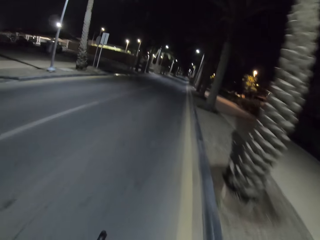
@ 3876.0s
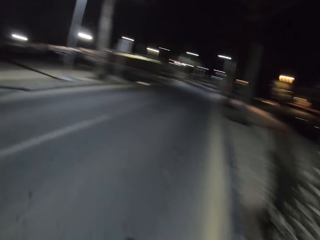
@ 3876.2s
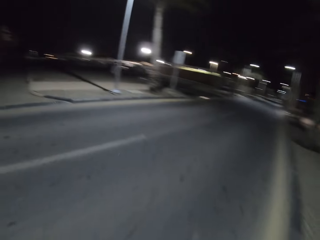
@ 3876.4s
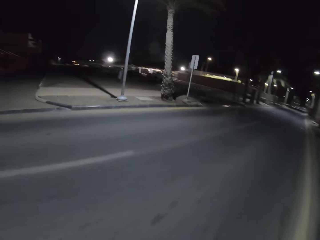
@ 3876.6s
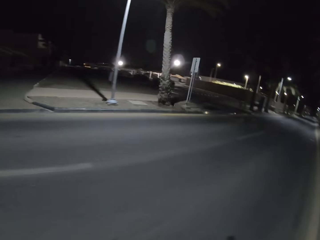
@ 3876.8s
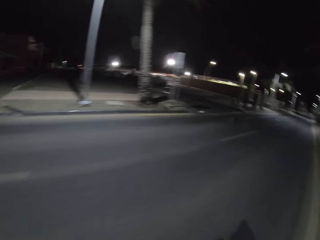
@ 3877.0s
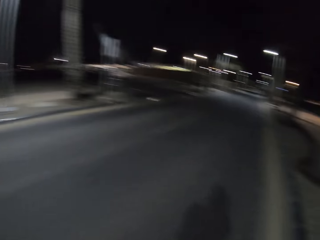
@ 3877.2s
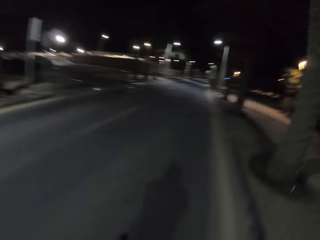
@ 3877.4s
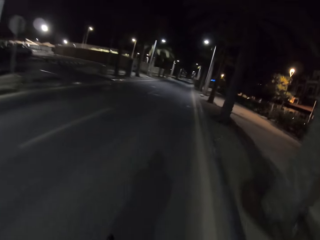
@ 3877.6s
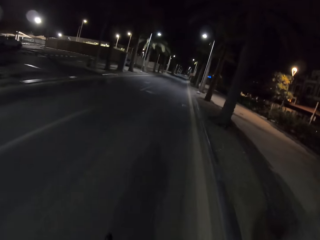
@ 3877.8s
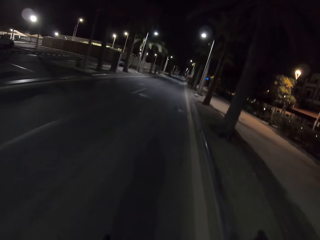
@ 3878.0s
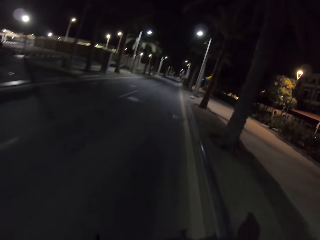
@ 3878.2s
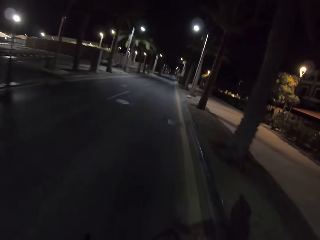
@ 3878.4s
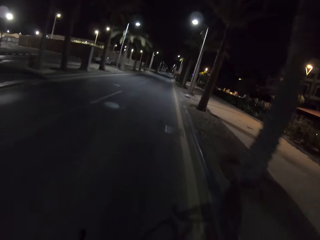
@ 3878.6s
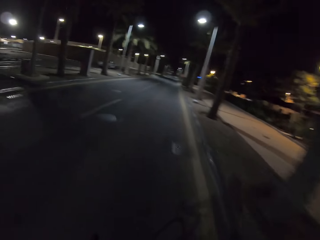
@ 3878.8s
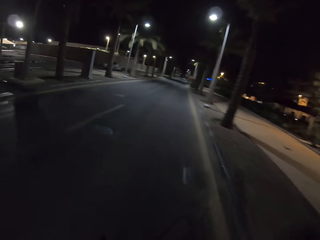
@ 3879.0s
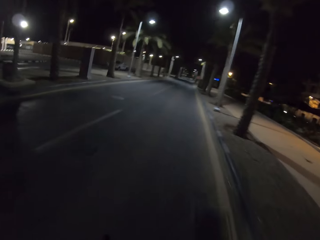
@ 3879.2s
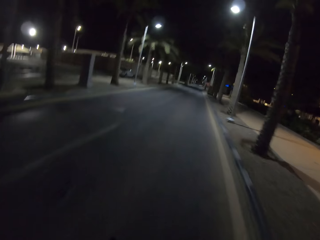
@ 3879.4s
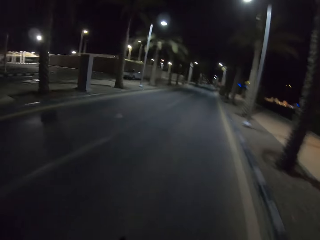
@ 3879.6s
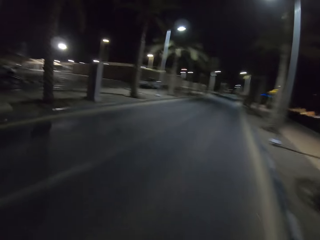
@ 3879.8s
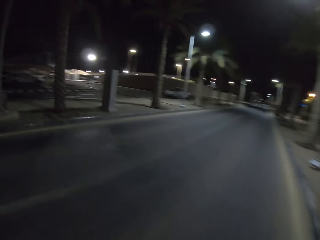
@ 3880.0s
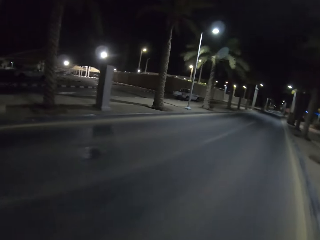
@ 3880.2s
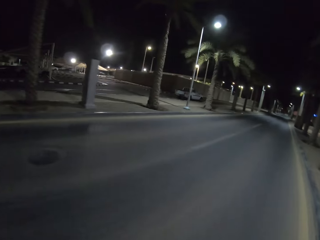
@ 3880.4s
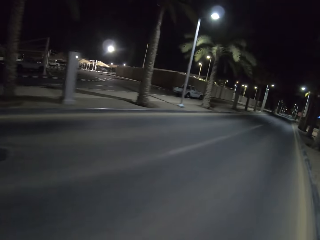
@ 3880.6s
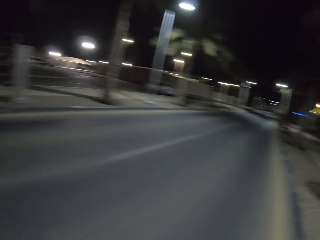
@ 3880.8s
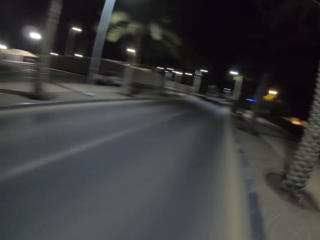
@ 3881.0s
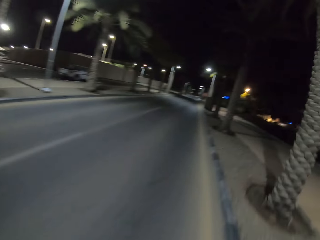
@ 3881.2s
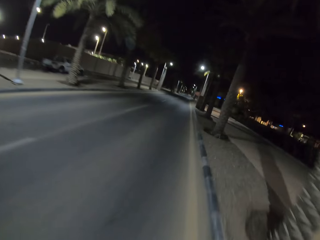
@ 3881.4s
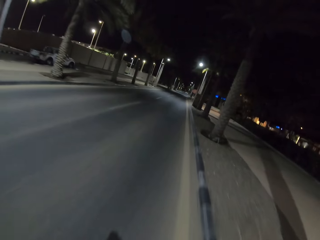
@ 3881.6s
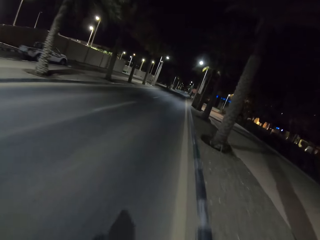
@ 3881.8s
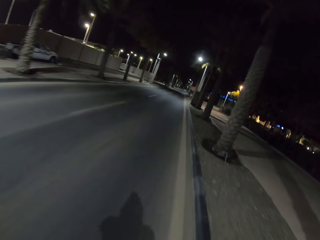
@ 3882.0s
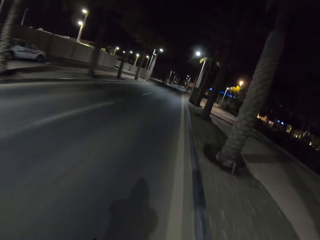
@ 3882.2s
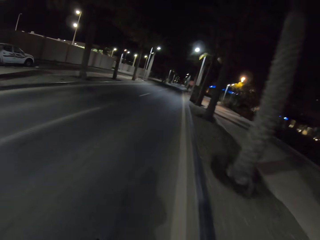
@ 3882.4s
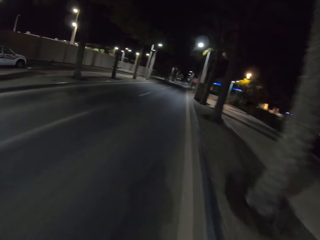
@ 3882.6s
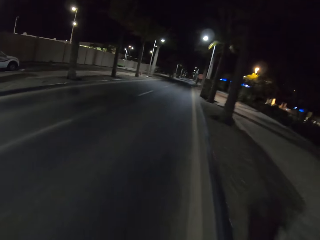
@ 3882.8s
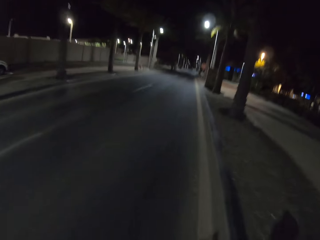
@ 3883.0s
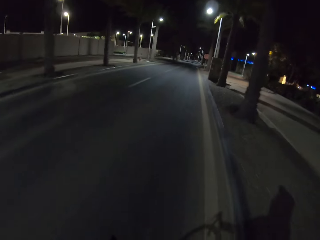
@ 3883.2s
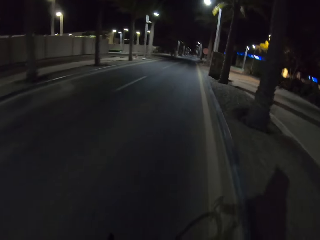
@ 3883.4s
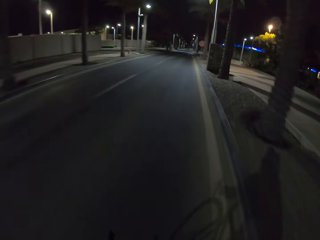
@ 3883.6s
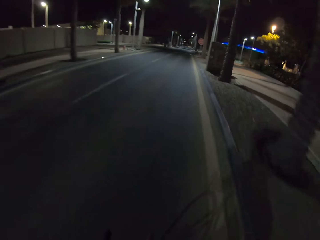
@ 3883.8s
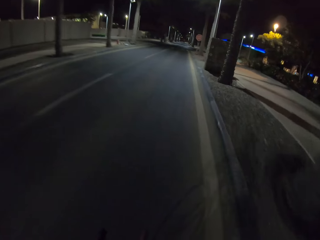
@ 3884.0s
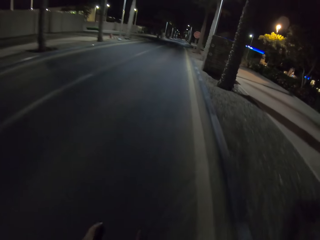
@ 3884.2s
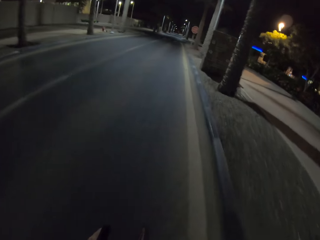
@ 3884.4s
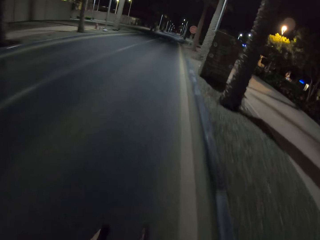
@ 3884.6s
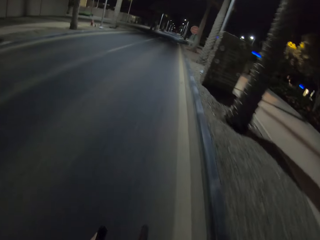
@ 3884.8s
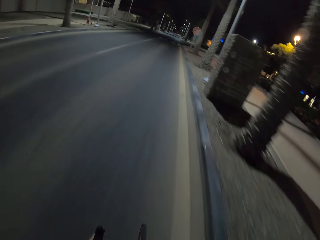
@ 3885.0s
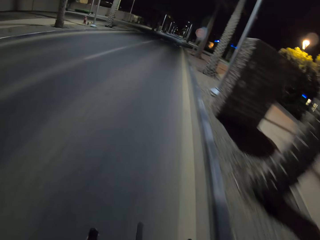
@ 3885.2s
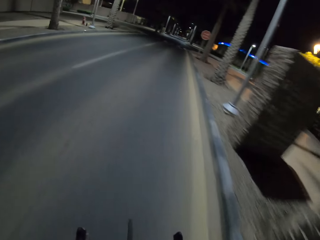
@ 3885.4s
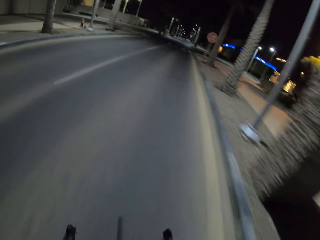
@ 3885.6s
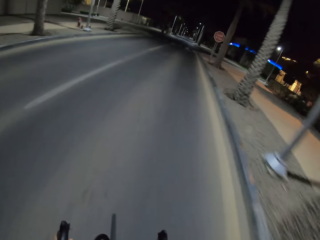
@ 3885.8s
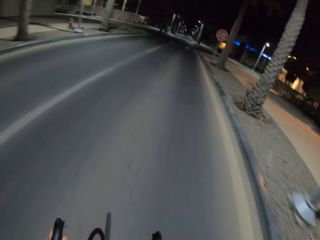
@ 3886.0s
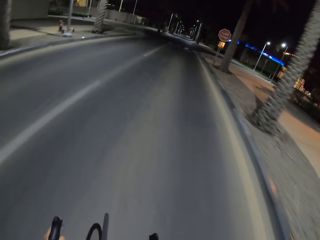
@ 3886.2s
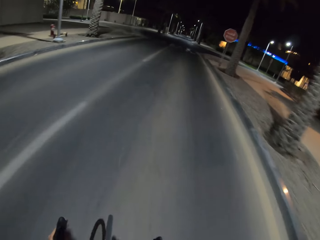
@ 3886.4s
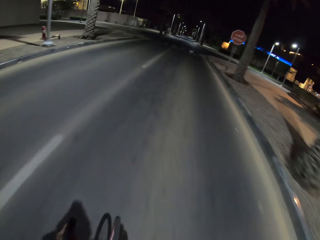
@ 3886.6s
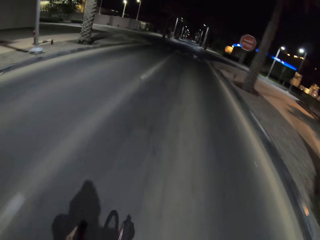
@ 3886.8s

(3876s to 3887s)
The camera wearer rides the bicycle and looks around.

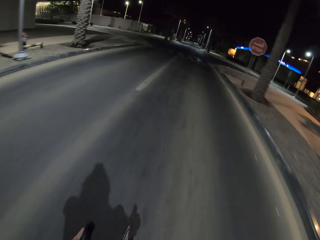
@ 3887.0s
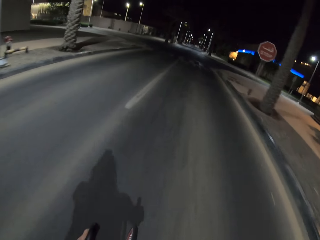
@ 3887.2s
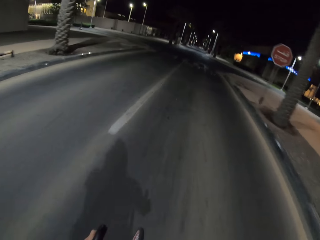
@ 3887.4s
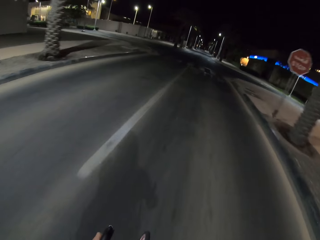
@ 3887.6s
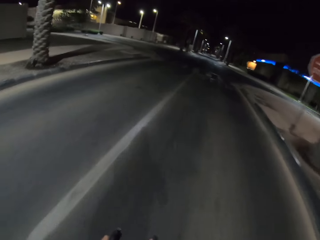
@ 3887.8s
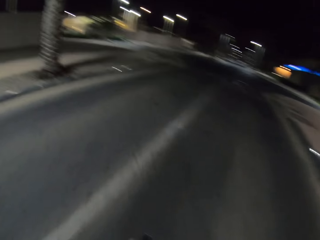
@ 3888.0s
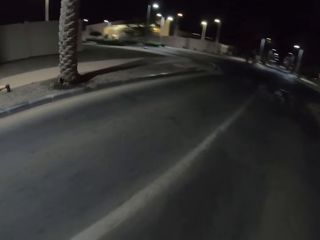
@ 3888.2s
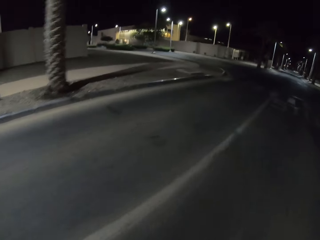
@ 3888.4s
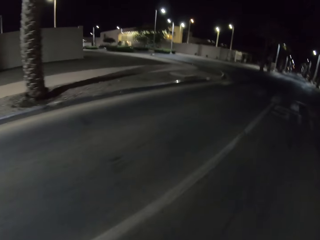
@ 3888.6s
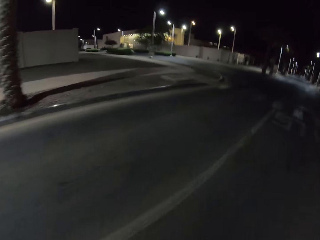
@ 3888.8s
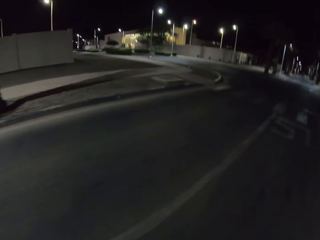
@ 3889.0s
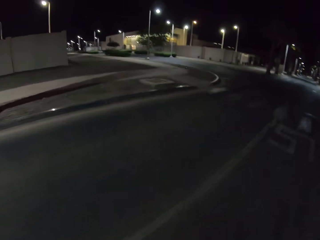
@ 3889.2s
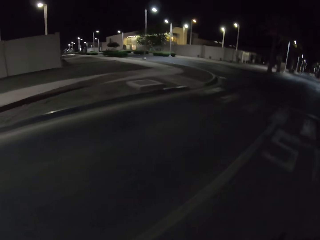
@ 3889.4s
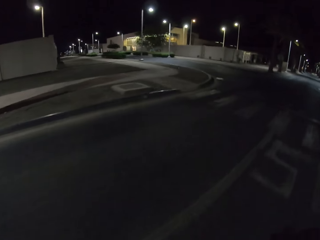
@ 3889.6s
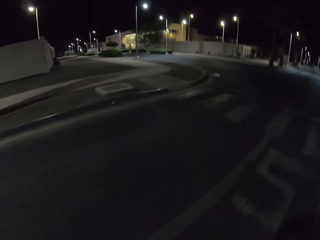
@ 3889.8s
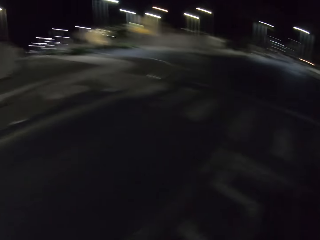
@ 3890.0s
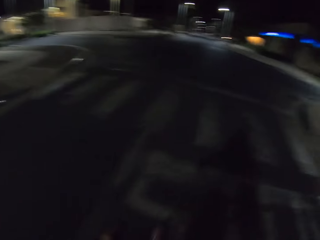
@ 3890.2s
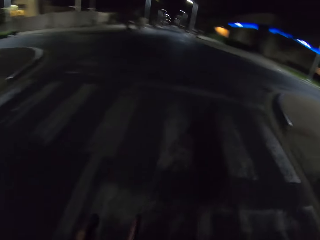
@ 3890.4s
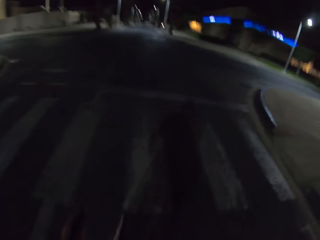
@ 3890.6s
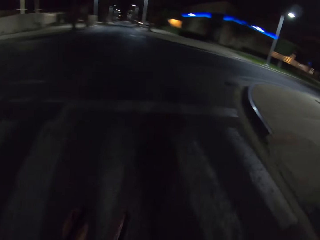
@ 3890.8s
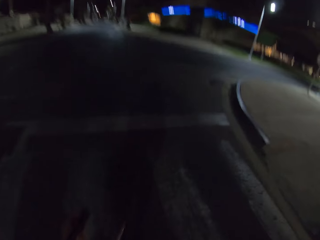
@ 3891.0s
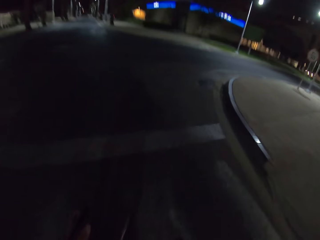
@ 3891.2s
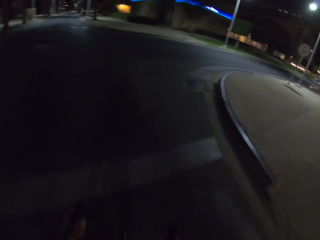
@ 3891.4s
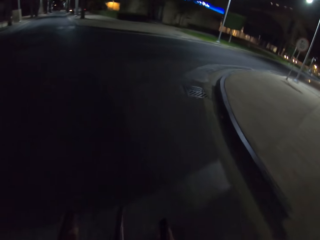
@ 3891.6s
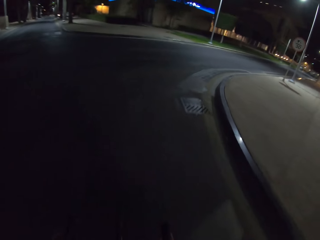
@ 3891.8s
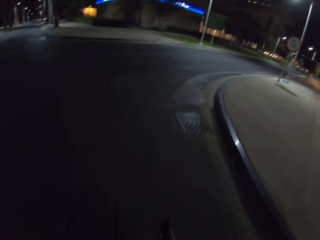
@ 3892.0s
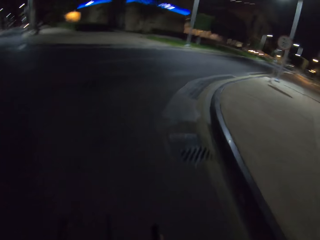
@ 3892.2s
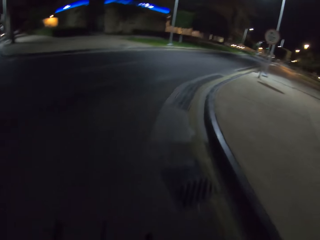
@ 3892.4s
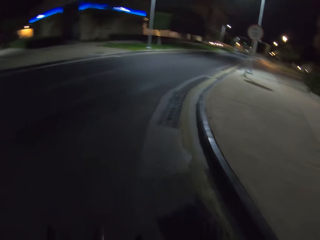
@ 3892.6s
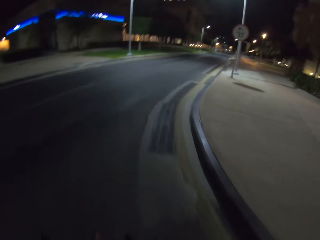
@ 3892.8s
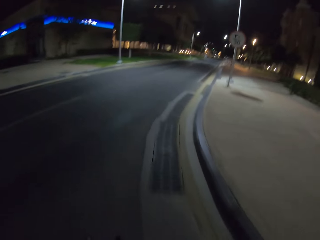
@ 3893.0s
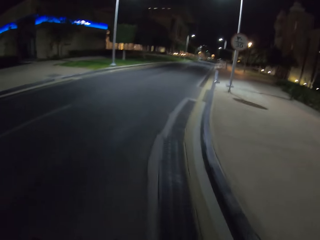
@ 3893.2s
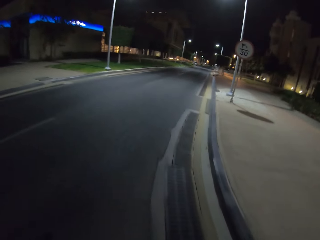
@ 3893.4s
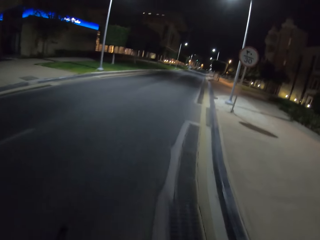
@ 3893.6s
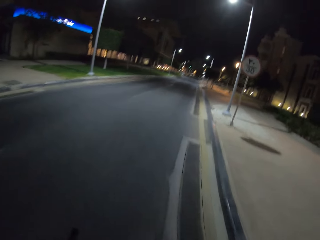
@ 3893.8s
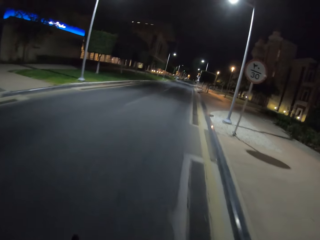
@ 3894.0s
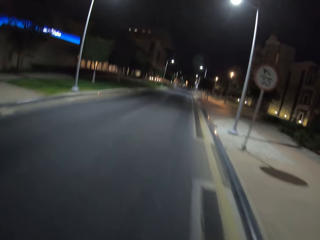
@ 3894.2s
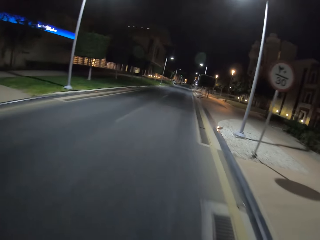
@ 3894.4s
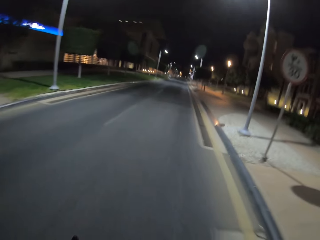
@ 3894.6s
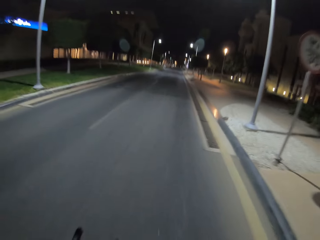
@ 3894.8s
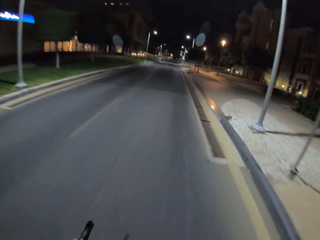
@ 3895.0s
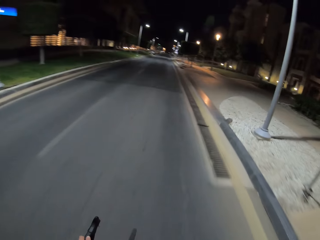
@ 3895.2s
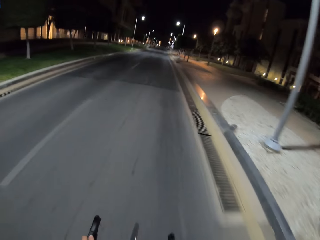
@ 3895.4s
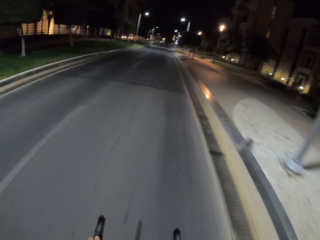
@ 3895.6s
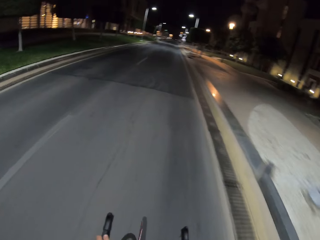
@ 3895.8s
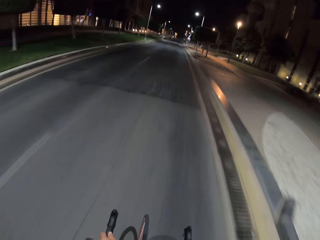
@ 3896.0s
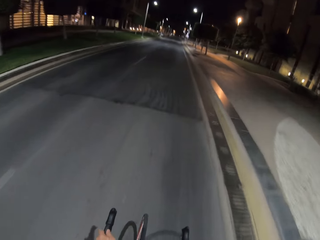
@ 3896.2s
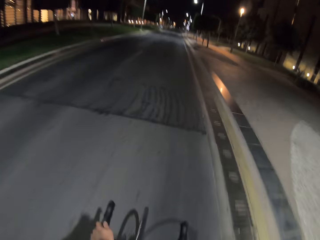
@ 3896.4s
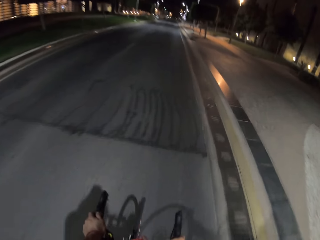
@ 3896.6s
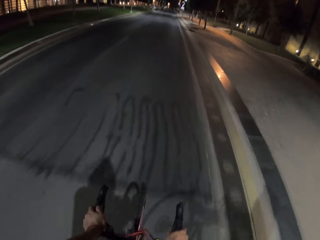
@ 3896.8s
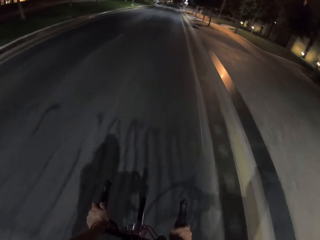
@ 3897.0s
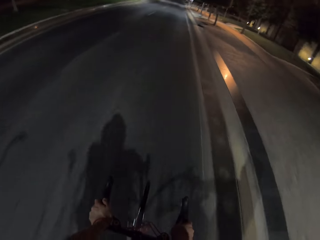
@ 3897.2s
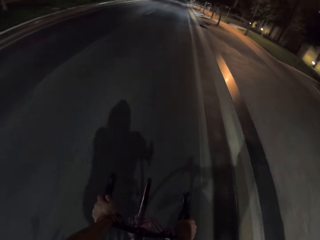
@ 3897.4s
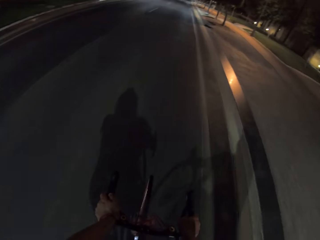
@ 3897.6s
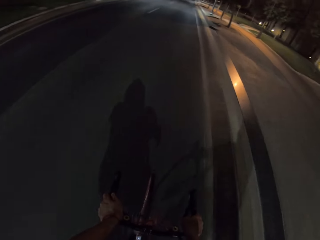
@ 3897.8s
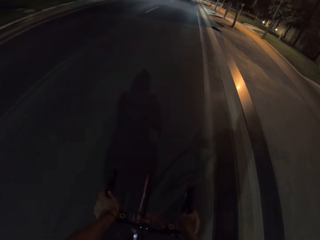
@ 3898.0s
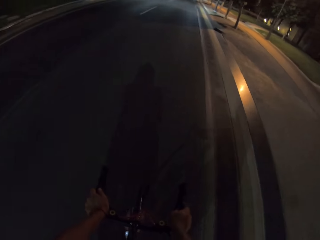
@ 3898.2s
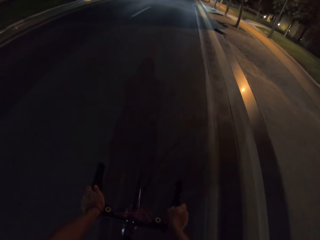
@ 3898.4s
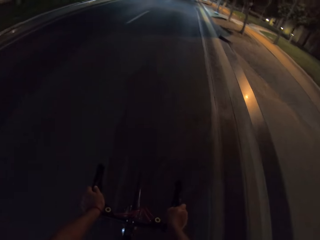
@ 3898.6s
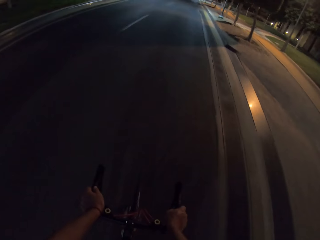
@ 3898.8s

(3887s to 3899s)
The camera wearer rides the bicycle and looks around. They ride the bicycle and turn right.
